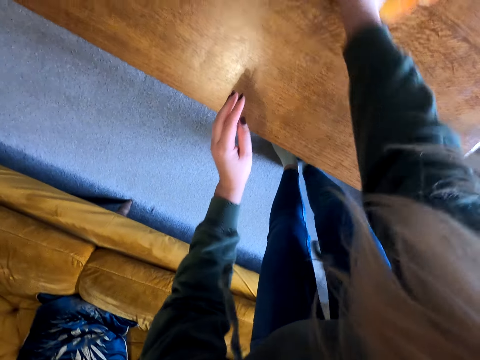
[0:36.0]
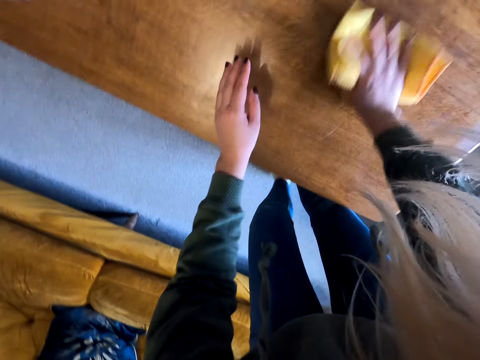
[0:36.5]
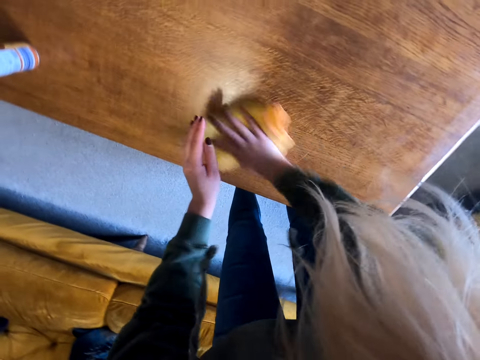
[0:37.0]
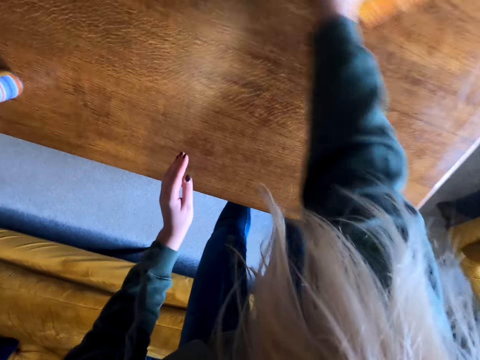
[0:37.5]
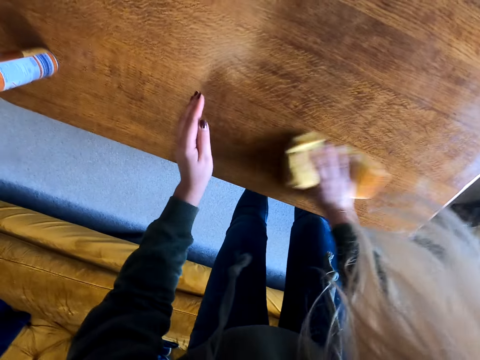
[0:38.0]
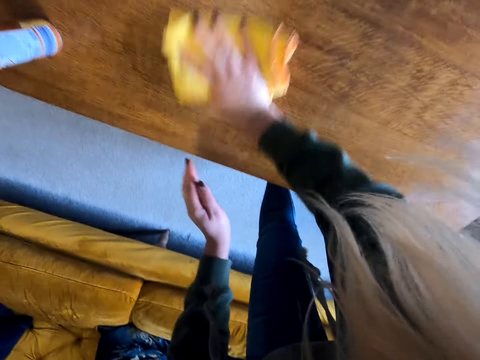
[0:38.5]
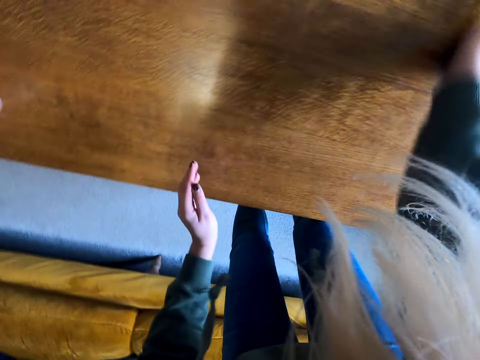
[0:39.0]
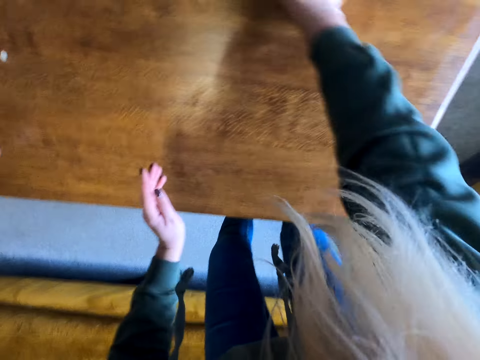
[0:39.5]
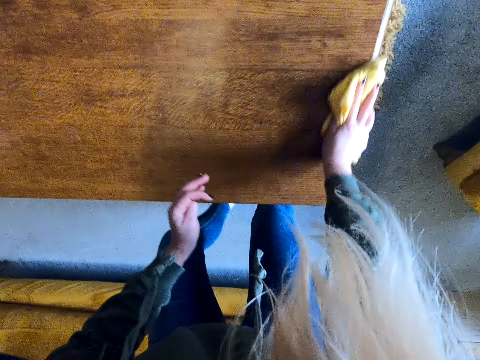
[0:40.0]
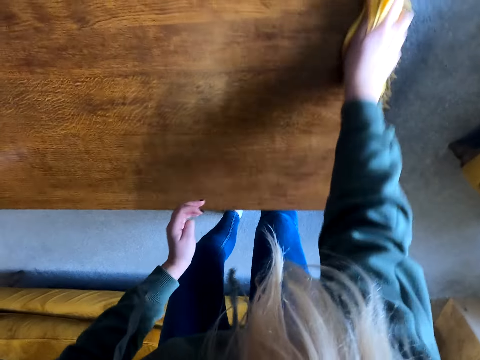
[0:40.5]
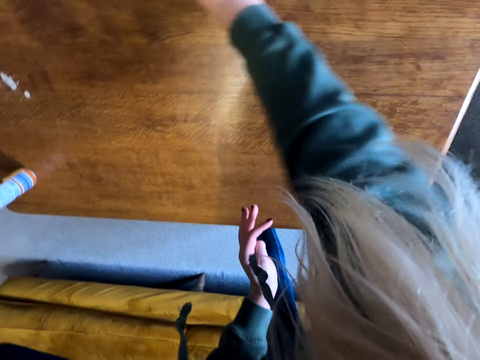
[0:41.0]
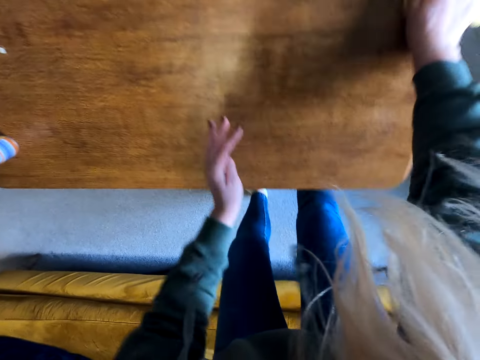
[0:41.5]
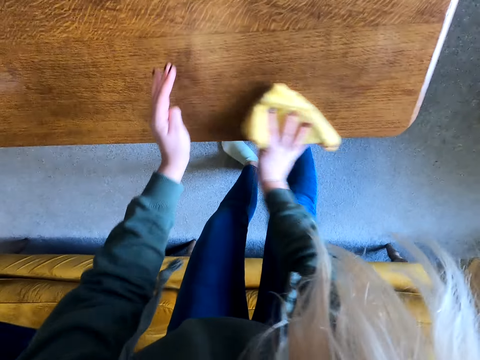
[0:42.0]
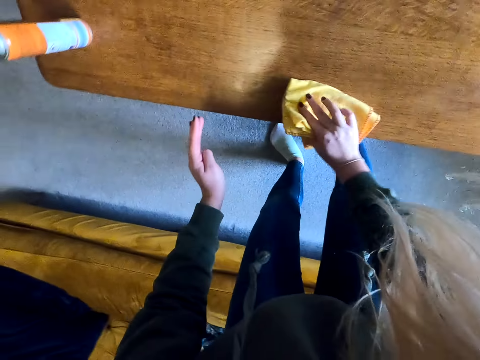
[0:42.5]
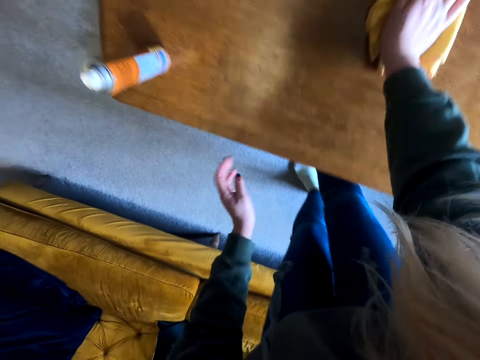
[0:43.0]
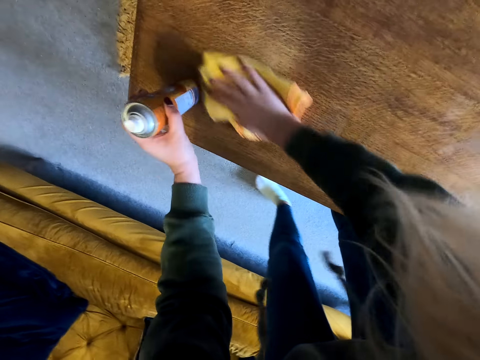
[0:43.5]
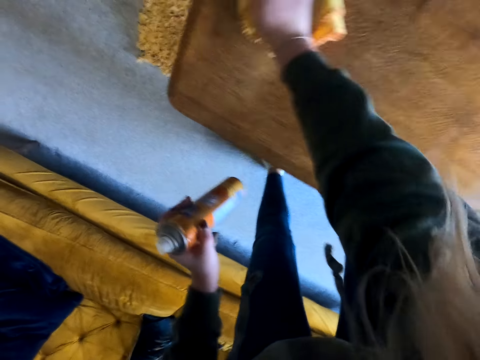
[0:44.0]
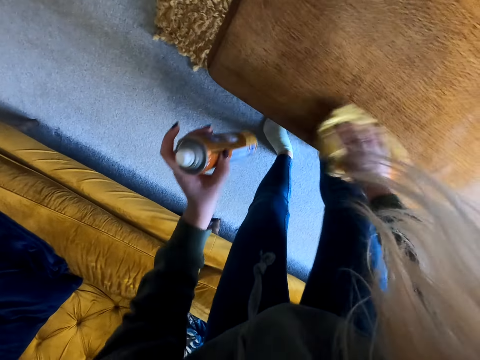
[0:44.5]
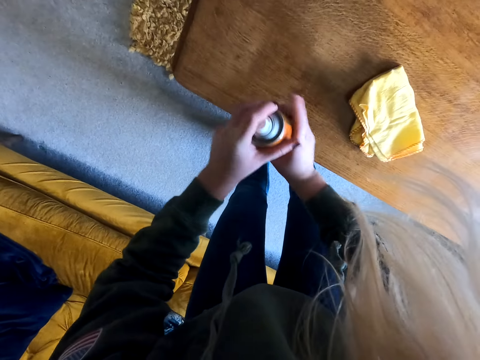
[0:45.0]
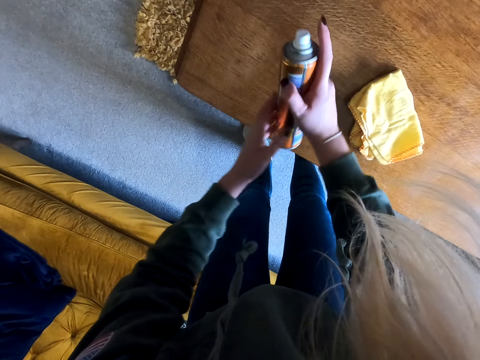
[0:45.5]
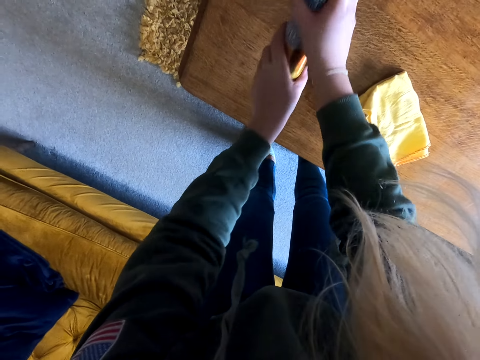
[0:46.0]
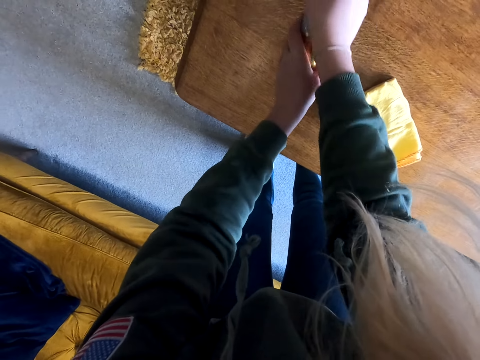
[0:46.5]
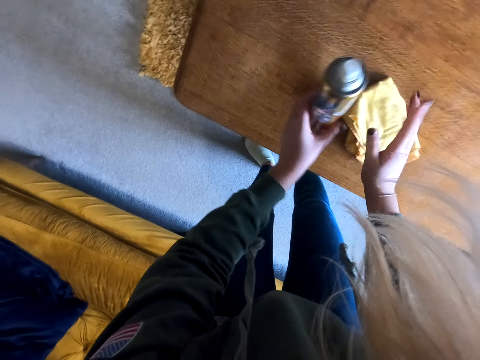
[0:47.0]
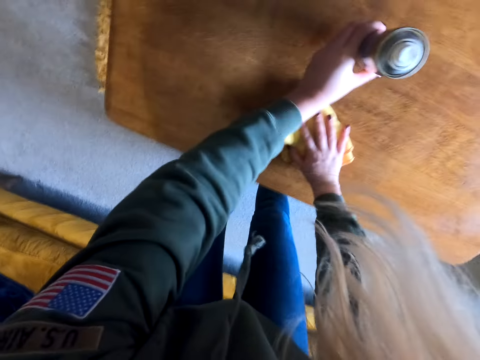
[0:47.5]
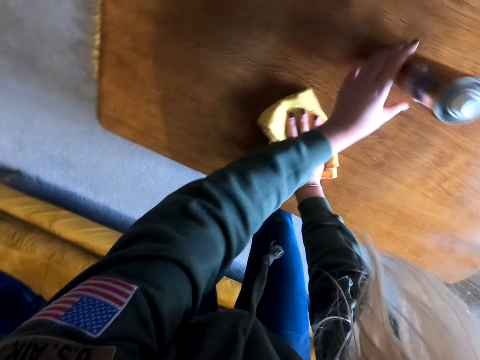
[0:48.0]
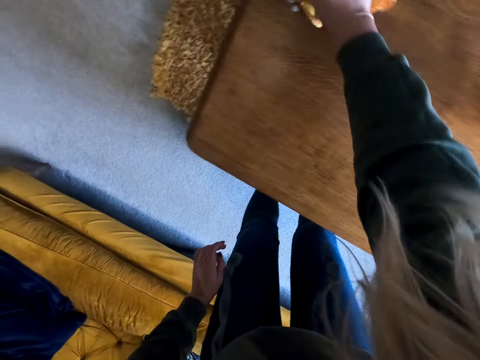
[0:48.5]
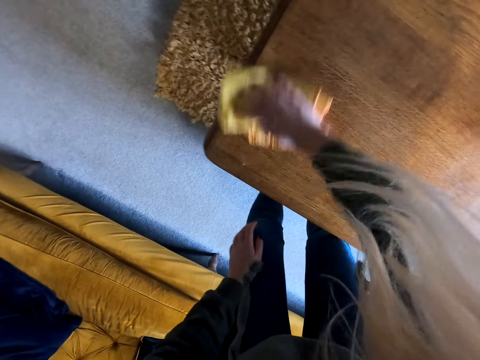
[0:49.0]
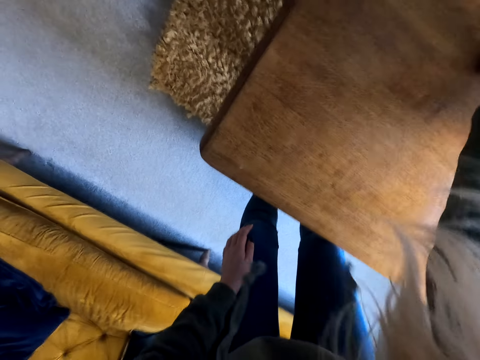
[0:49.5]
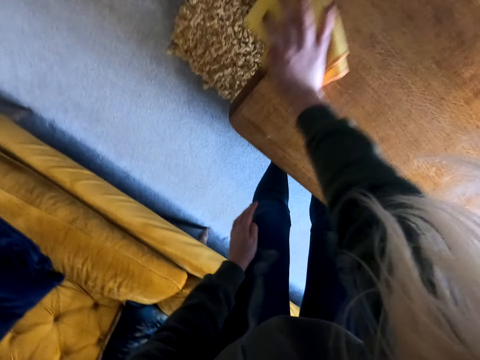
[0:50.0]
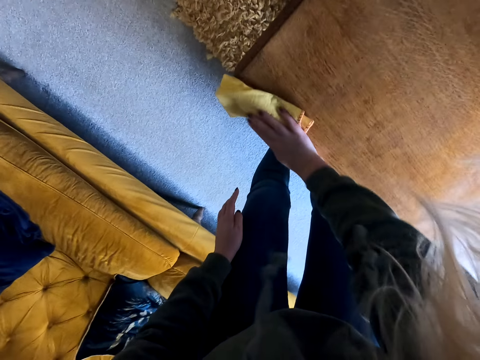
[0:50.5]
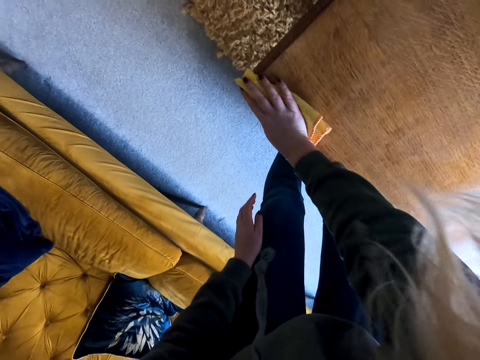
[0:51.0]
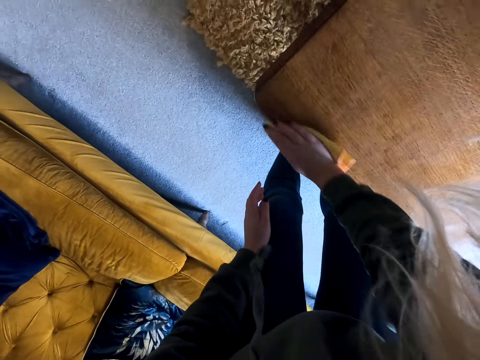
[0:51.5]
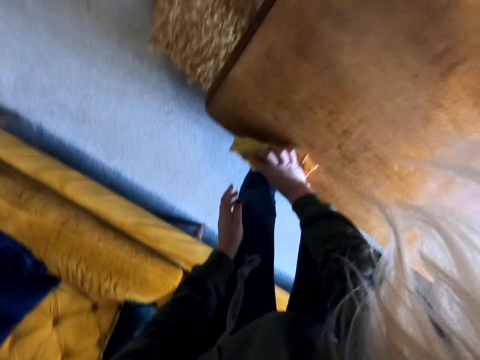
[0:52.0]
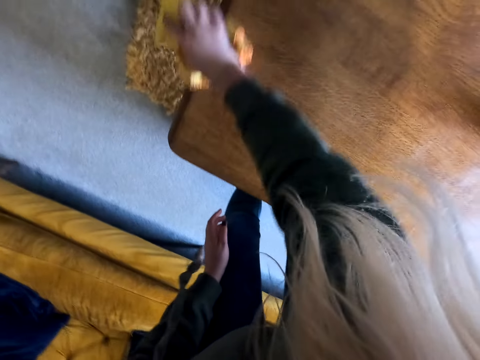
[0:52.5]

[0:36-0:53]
The camera wearer holds the bottle. They wipe the table. They move a hand from the towel. They hold the bottle with the right hand. They spray polish on the table. They hold the towel. They place the towel down. They leave the polish on the table. They wipe the table.

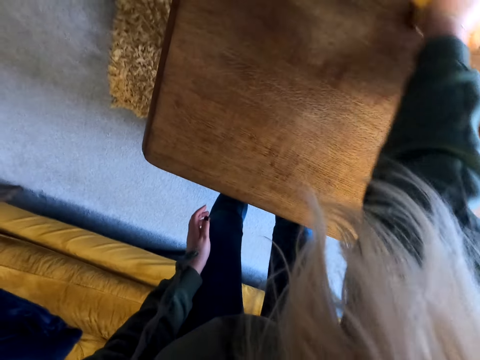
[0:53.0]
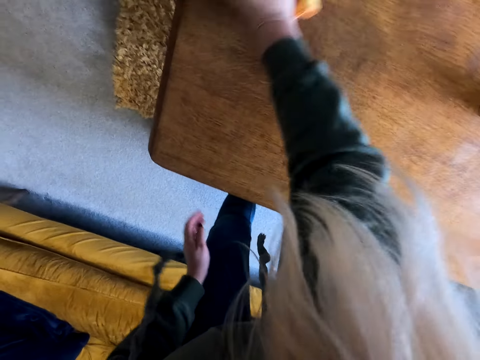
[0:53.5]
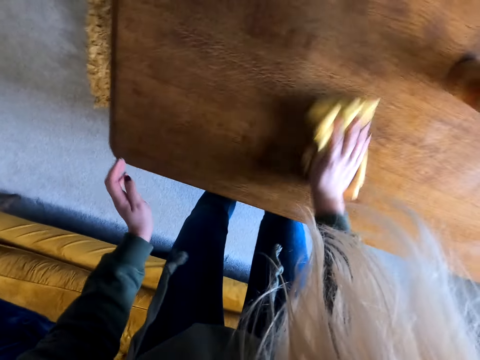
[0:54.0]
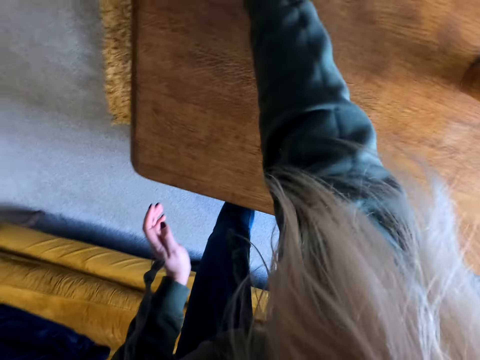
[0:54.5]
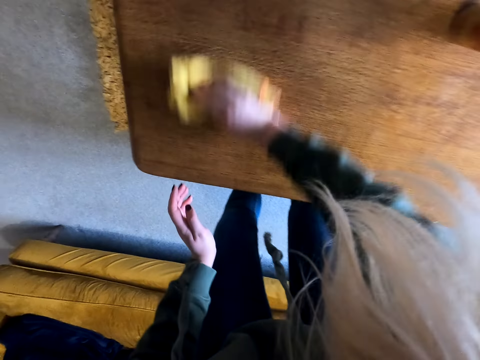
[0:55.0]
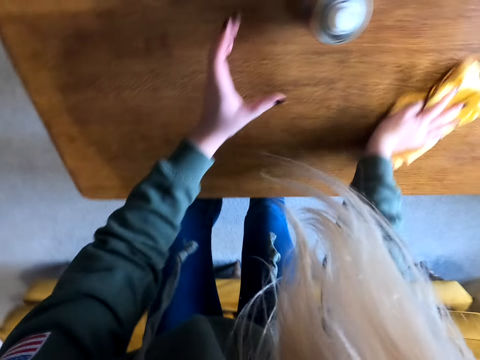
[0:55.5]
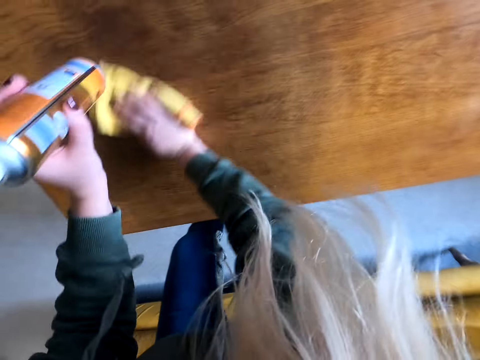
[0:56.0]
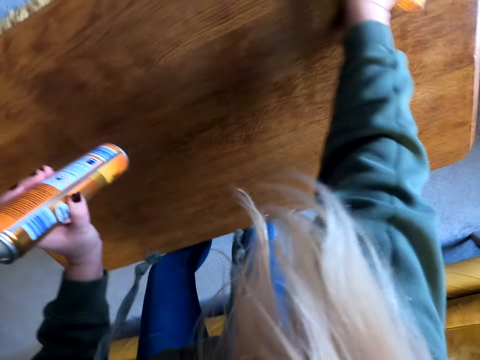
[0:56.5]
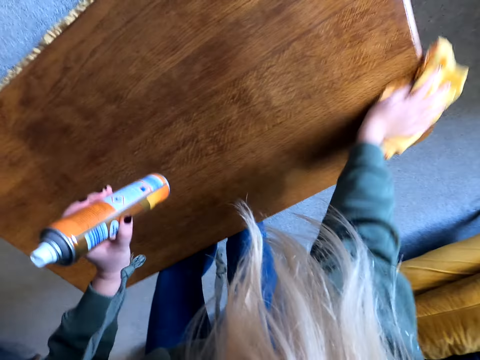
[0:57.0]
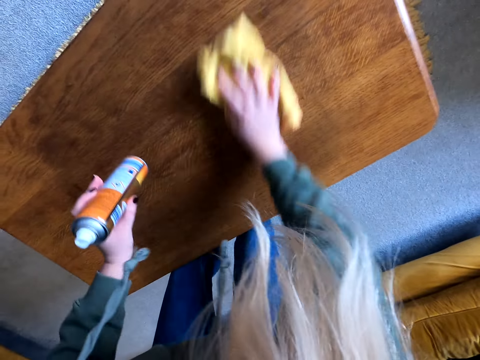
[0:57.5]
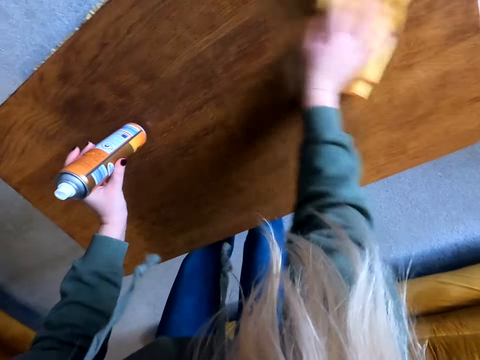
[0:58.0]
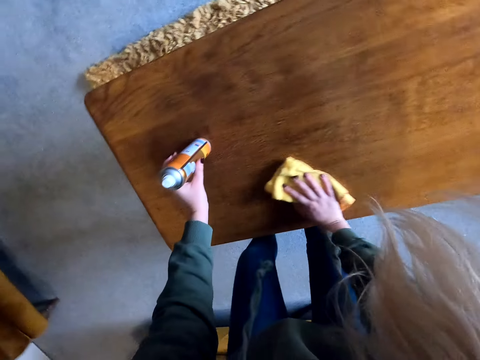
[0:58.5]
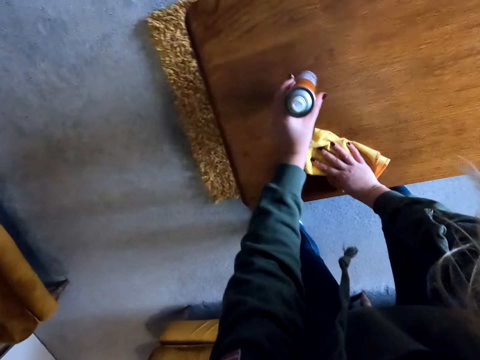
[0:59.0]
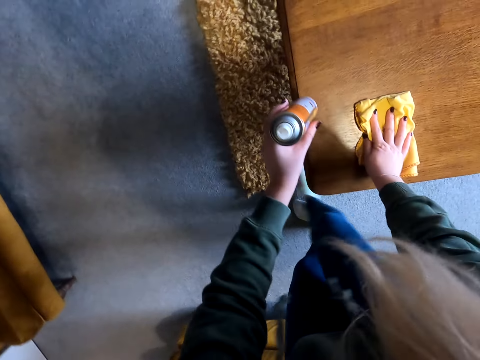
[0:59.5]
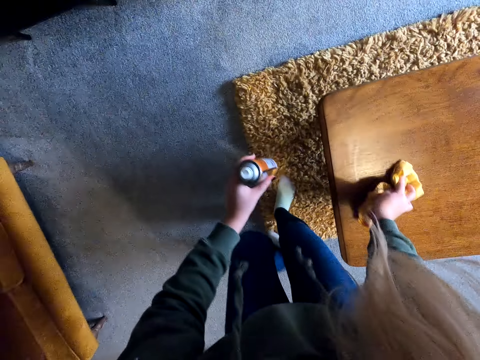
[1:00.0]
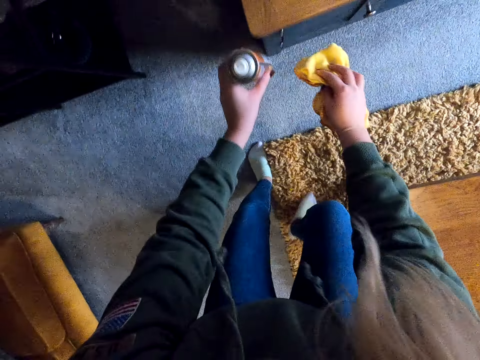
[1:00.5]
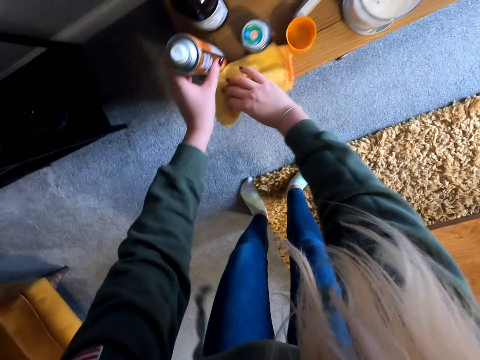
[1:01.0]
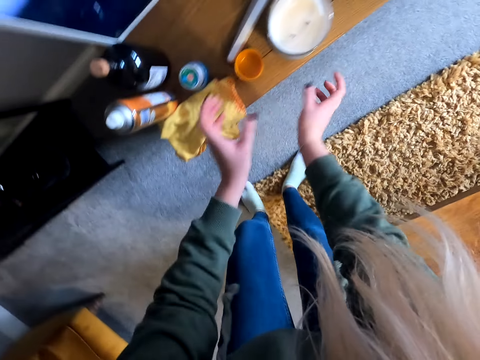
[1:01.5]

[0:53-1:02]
The camera wearer holds the bottle. They lift the polish on the table. They wipe the table. They place the bottle down. They wipe the table. They move around. They place the towel and bottle down.
